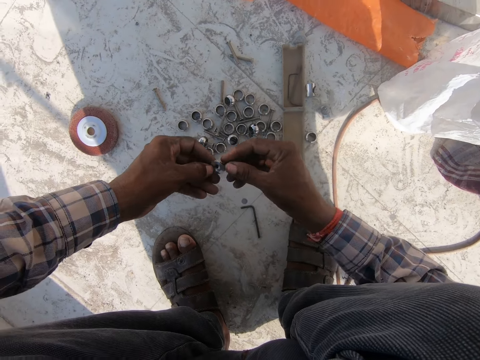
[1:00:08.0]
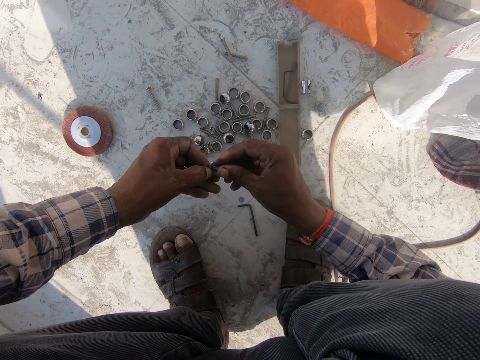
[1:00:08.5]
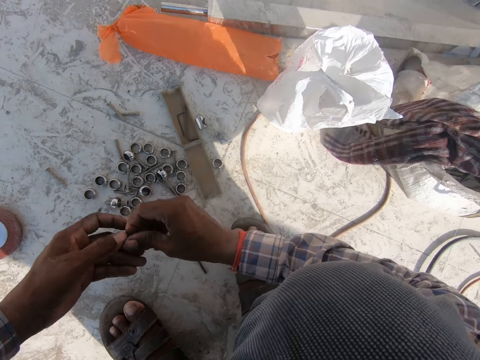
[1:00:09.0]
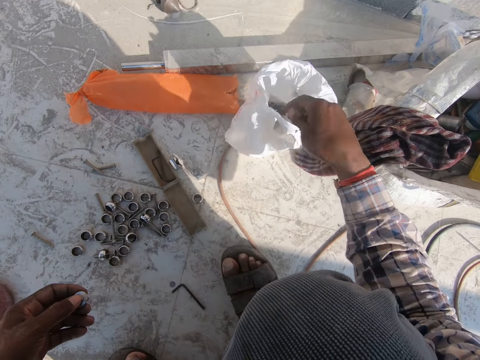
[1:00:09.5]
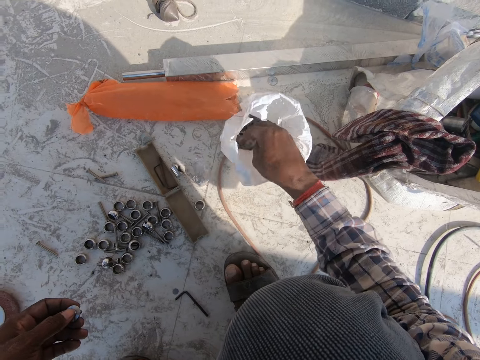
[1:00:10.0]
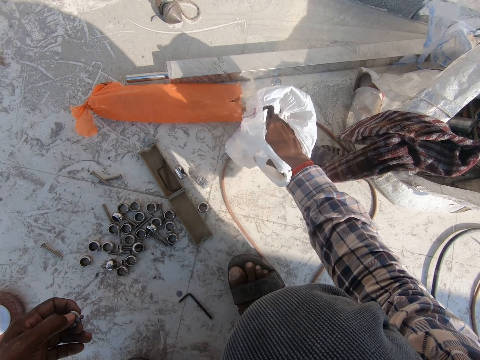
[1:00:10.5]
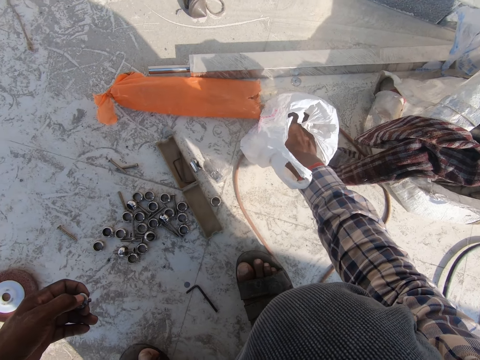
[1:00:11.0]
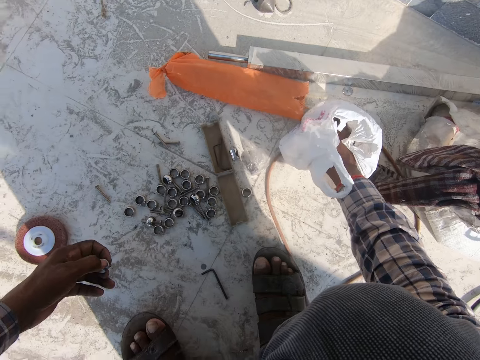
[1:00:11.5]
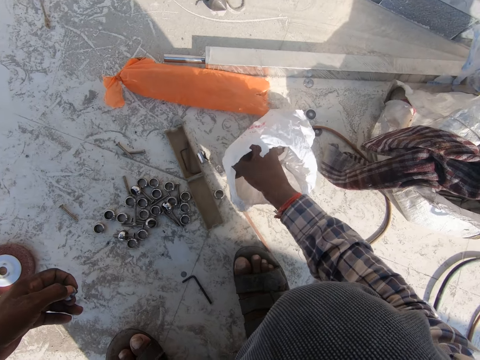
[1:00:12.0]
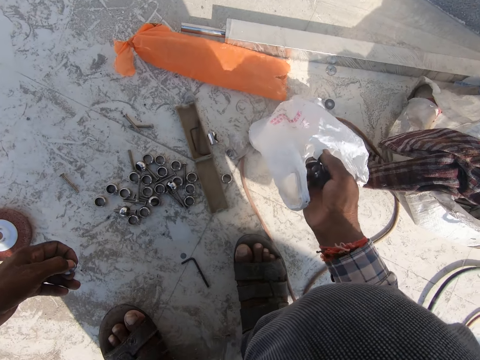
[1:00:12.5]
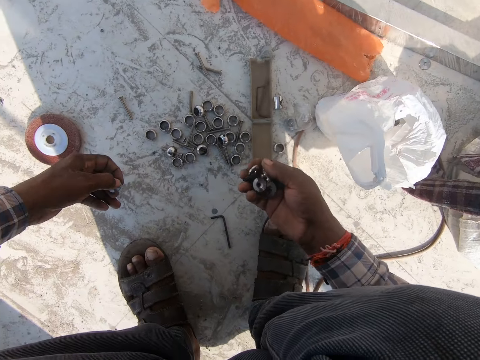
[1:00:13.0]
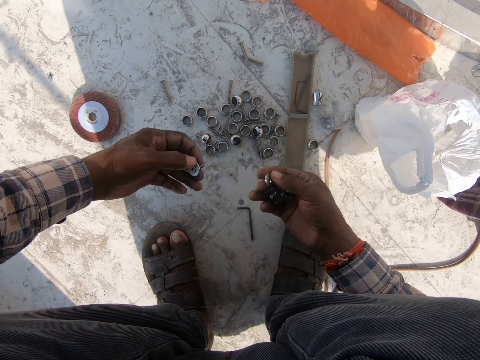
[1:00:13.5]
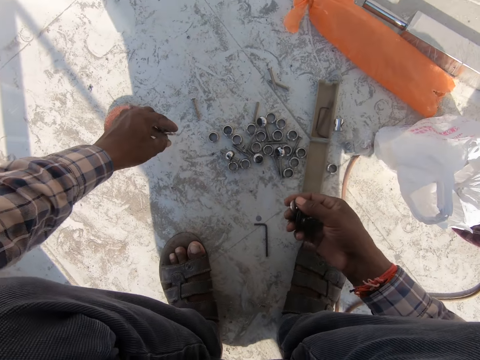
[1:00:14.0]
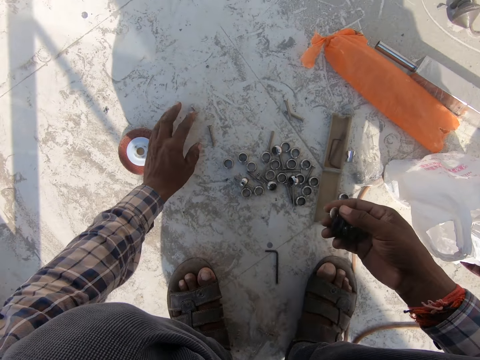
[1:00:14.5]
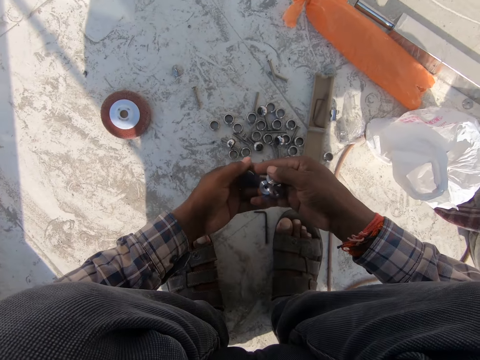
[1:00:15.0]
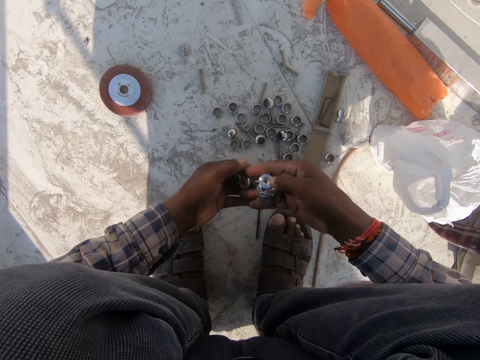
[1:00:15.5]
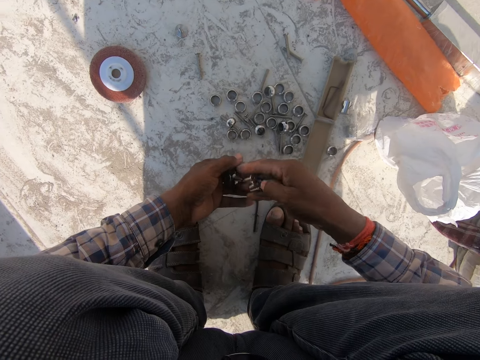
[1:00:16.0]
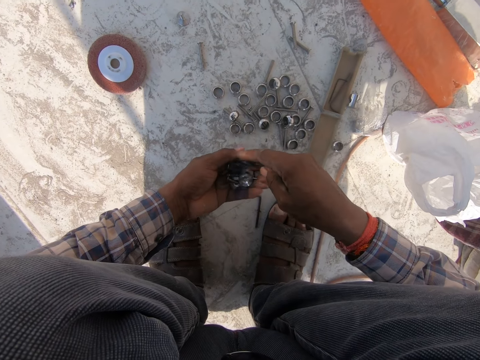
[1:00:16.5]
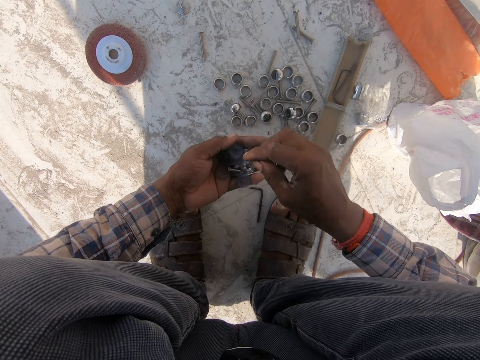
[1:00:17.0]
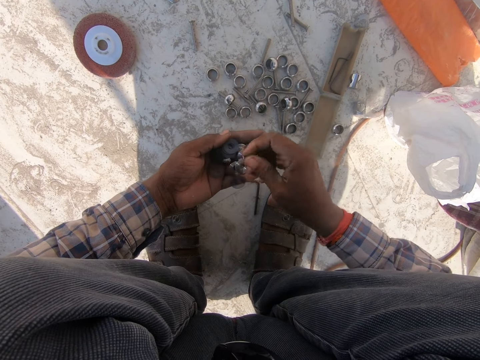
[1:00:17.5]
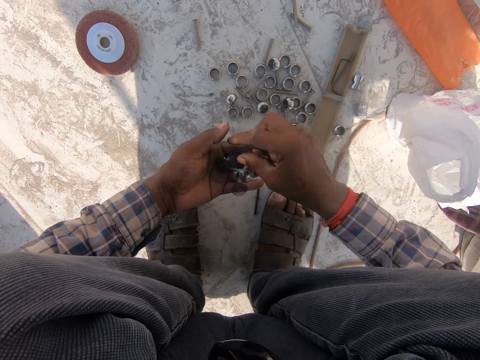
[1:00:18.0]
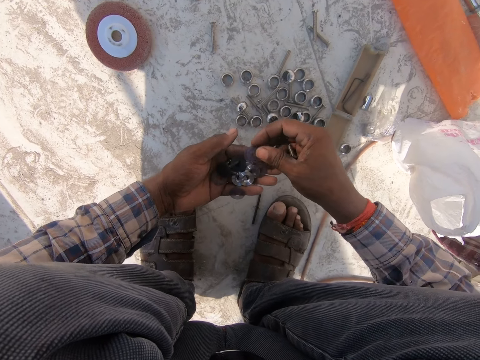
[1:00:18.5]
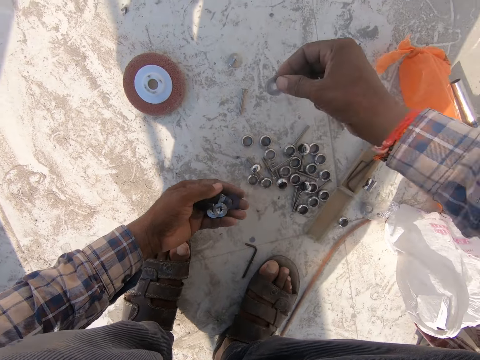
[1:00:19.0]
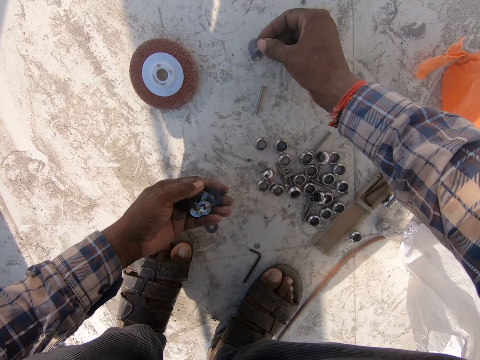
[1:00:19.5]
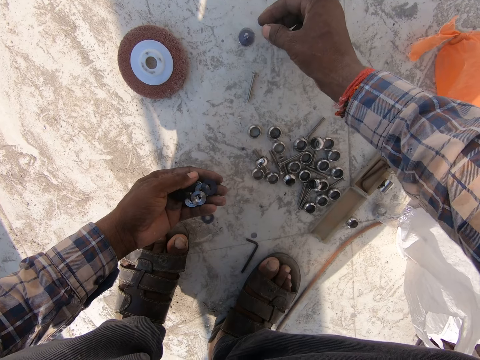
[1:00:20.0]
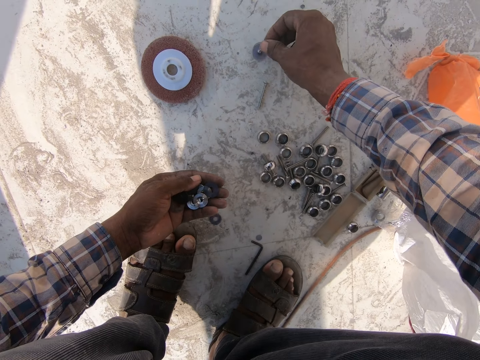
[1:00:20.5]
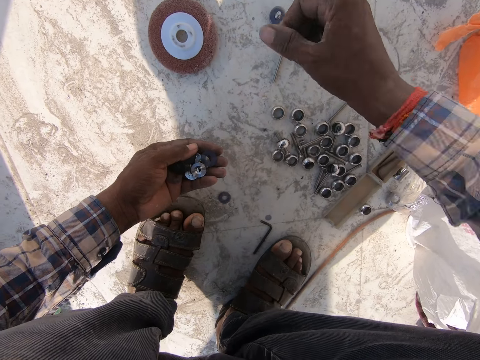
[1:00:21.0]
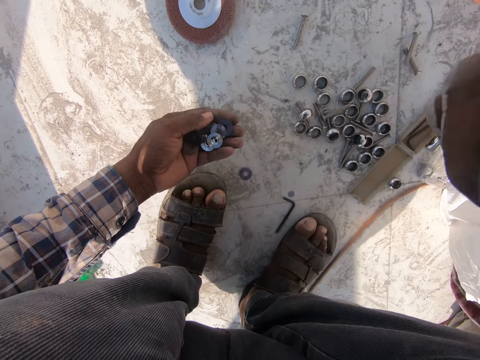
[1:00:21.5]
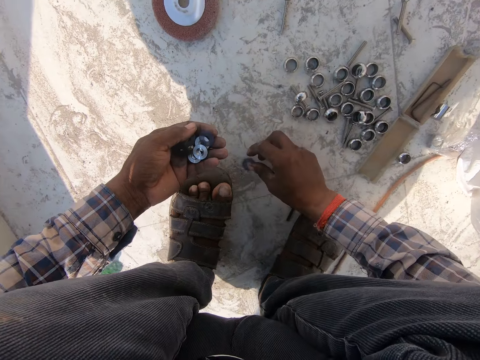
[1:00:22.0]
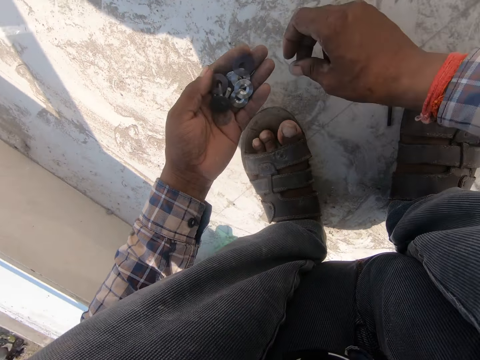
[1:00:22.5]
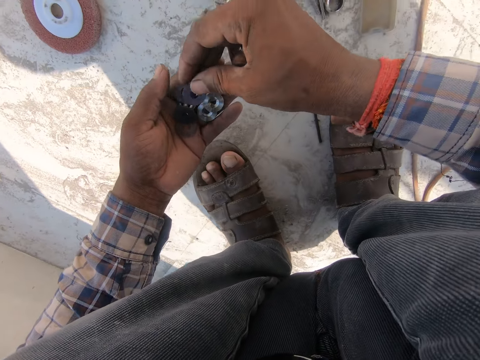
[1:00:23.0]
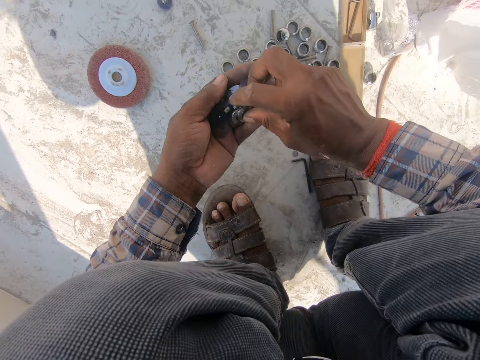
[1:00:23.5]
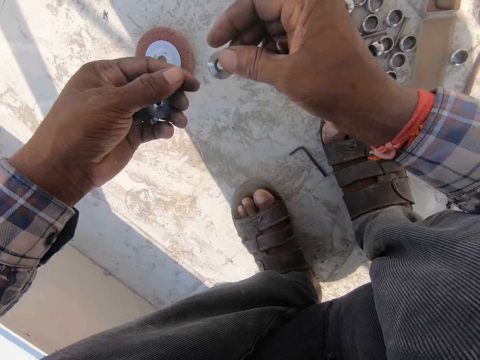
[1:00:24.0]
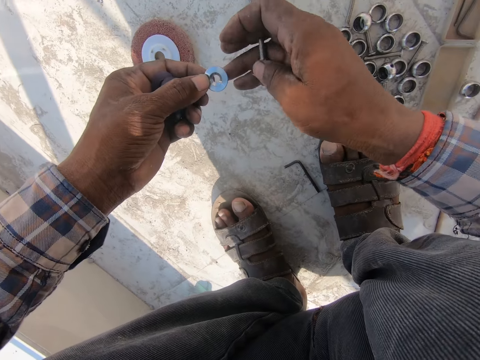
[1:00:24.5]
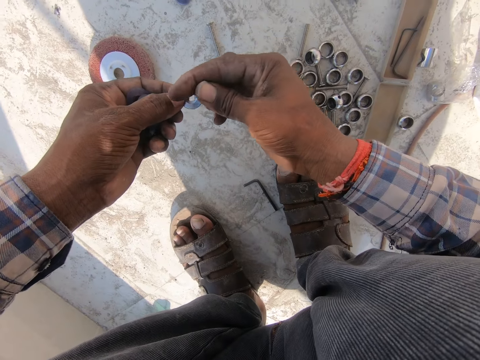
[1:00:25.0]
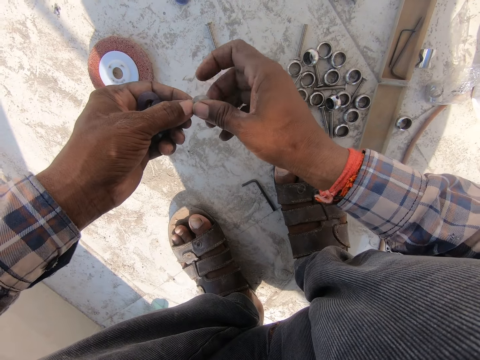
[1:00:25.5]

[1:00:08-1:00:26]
The camera wearer picks up nuts from the ground. They search in the bag. They pick up nuts from the carrier bag. They put the nut on the floor. They hold nuts in both hands. They arrange the nuts with the bolts on the ground and place something on the floor. They pick something.

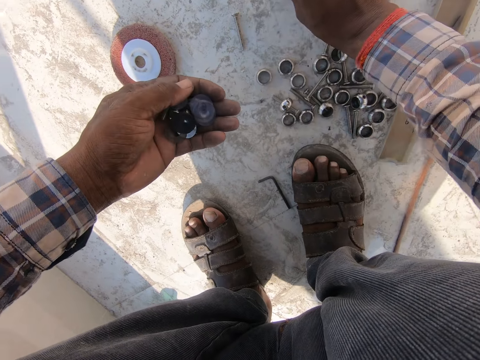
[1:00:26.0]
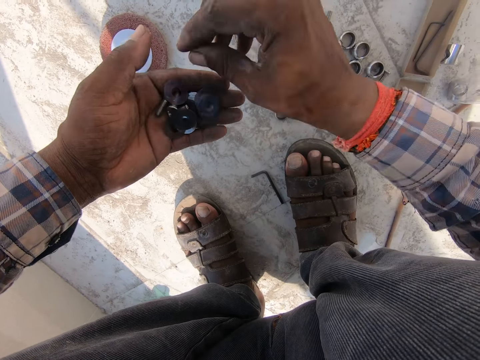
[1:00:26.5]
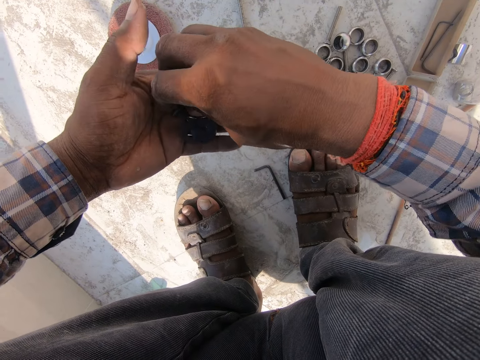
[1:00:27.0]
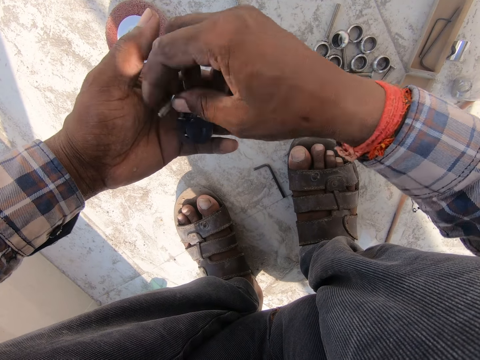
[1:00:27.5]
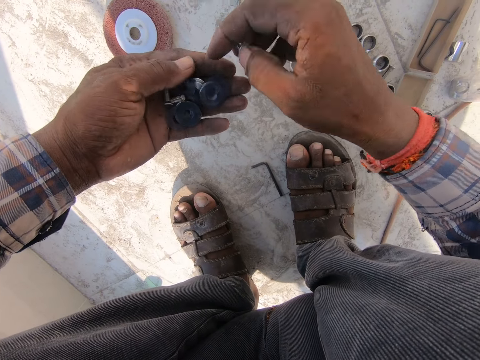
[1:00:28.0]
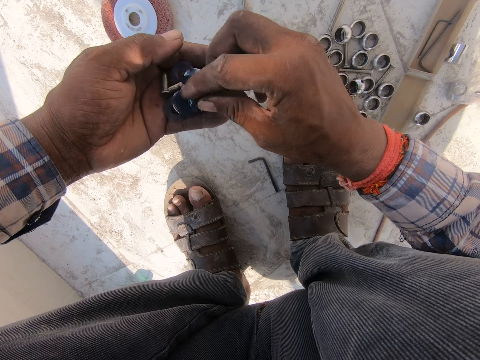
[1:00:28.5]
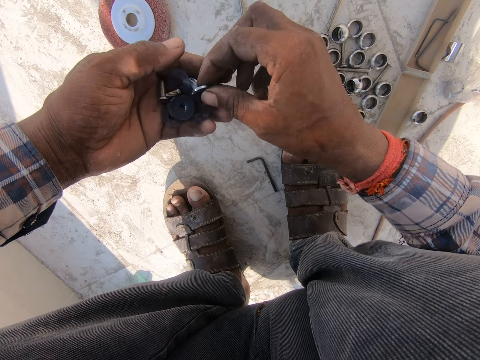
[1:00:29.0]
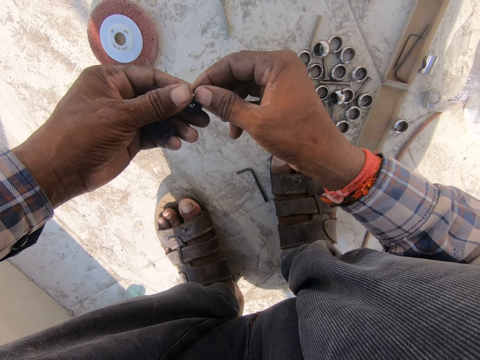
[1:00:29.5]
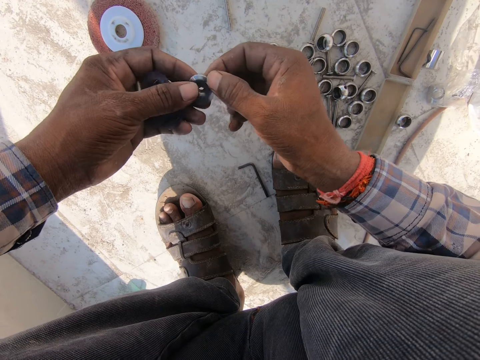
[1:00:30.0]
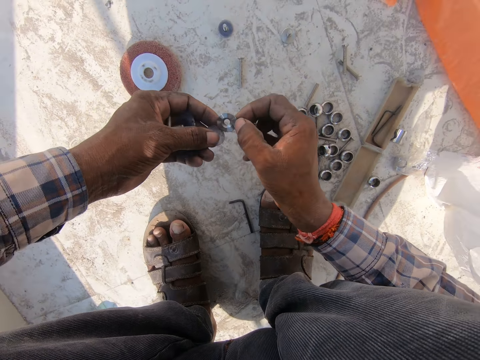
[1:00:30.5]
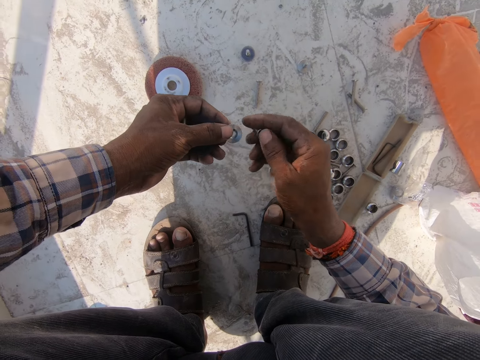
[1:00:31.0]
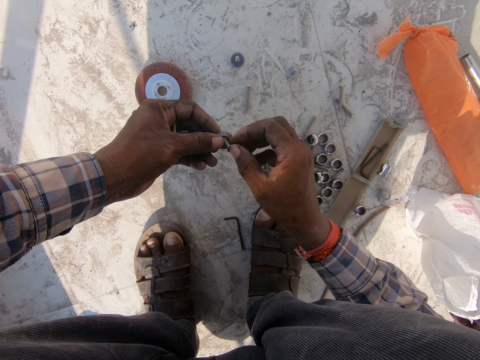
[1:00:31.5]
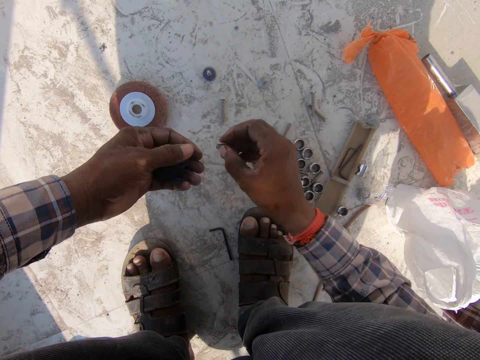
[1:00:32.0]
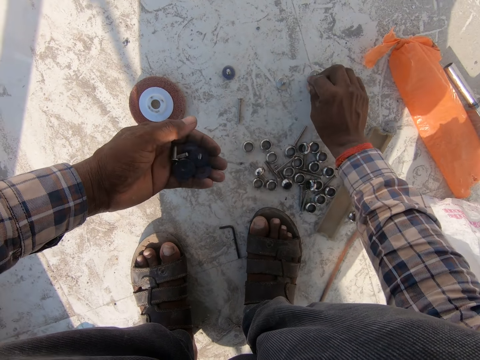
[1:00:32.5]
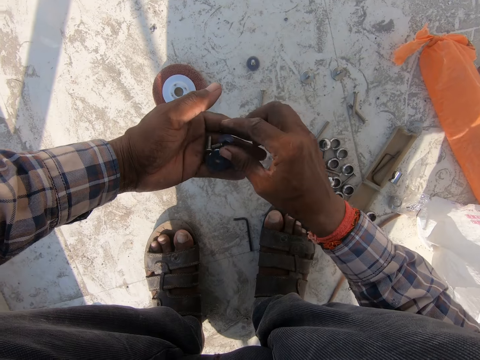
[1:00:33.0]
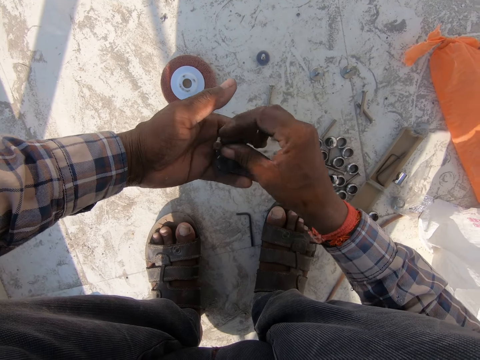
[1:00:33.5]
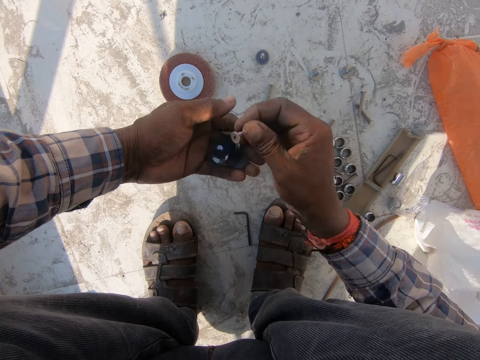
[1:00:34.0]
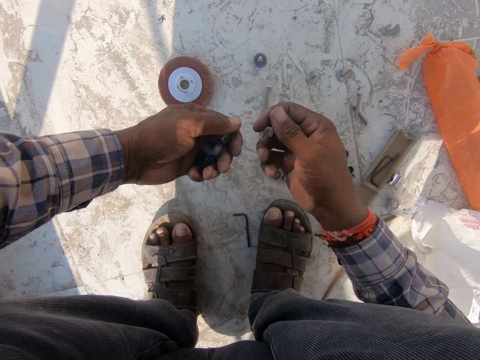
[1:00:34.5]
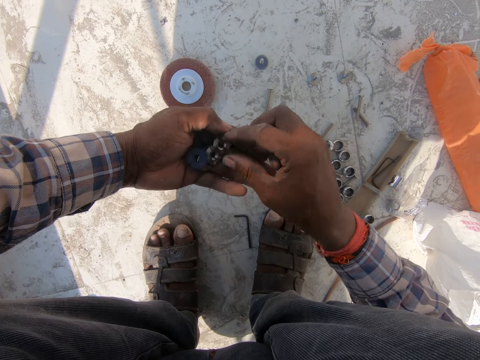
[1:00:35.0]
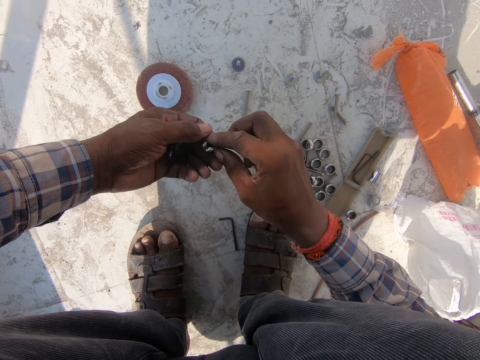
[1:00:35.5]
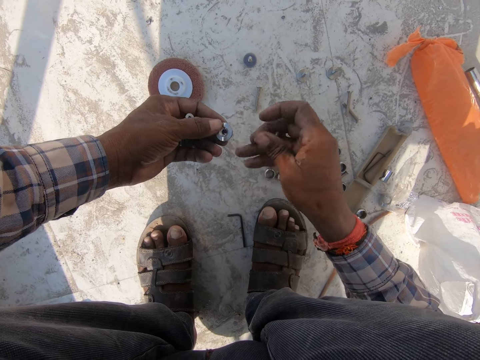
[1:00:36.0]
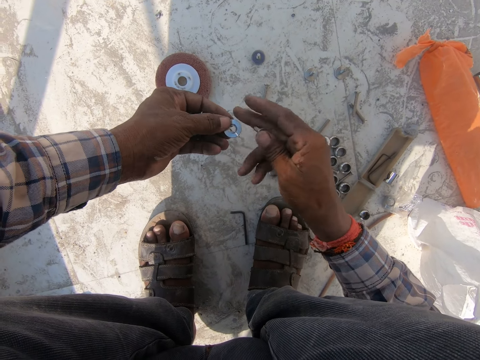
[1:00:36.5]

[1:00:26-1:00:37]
The camera wearer places something on the floor. They hold something, place something on the floor and take something.
